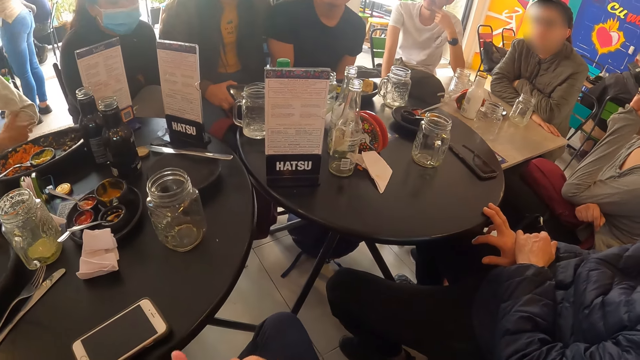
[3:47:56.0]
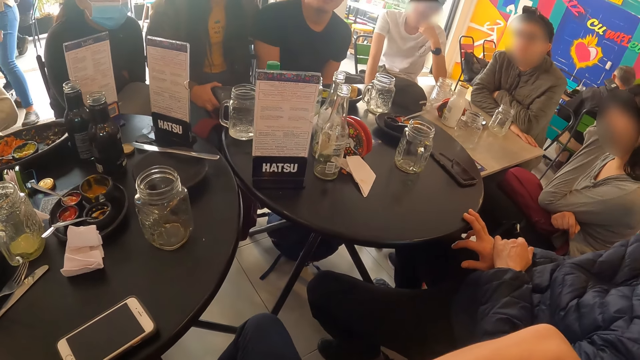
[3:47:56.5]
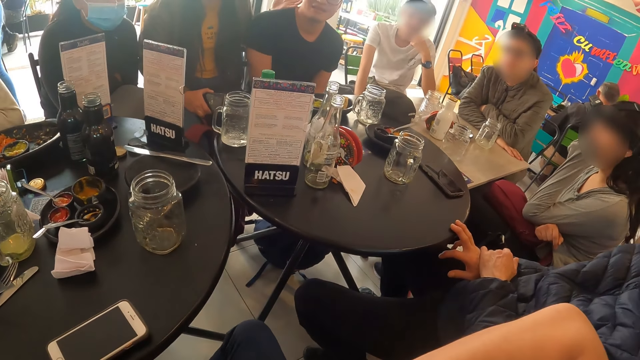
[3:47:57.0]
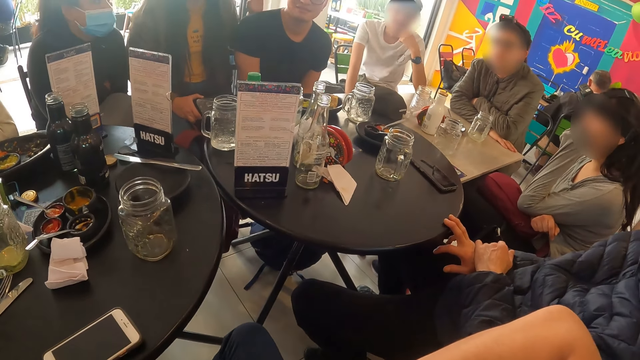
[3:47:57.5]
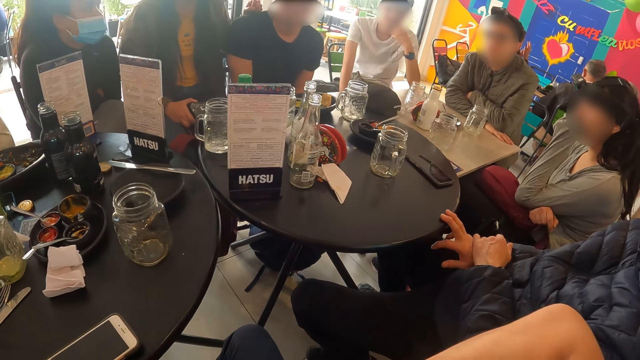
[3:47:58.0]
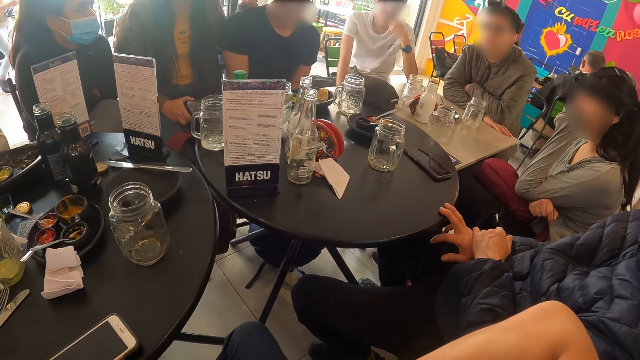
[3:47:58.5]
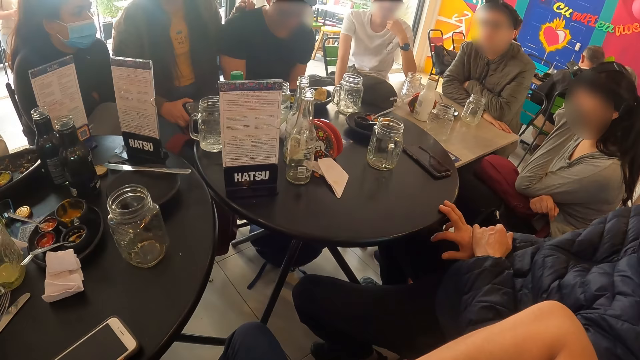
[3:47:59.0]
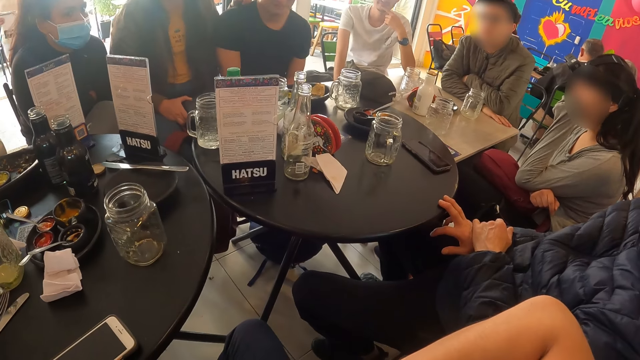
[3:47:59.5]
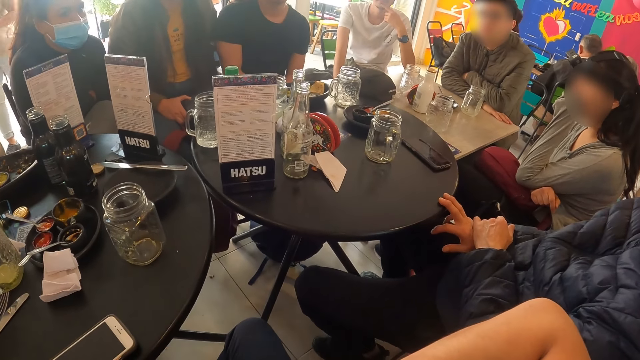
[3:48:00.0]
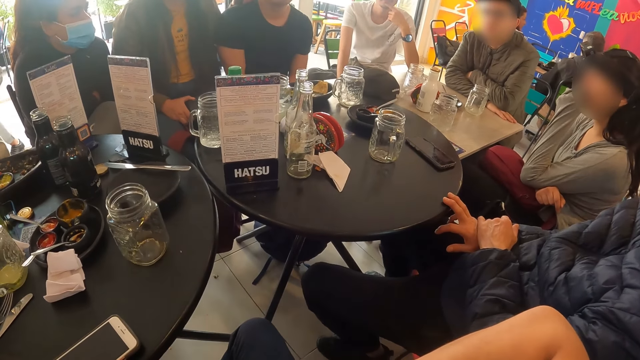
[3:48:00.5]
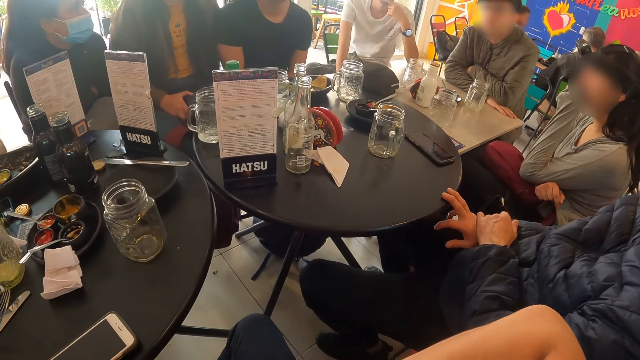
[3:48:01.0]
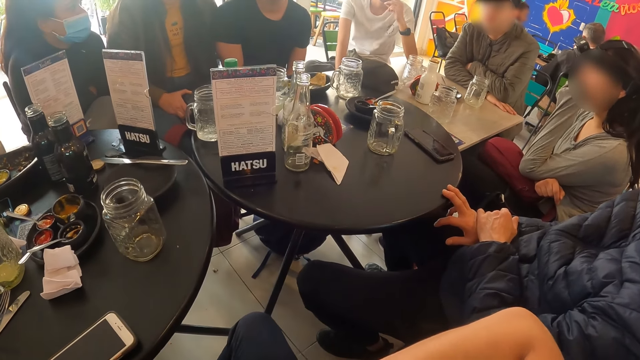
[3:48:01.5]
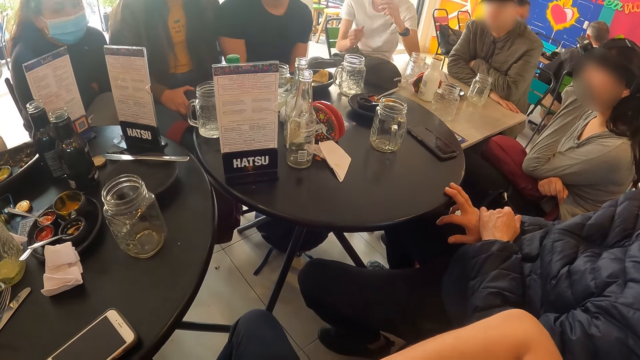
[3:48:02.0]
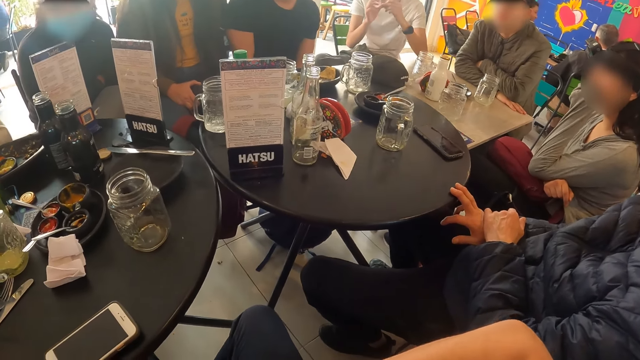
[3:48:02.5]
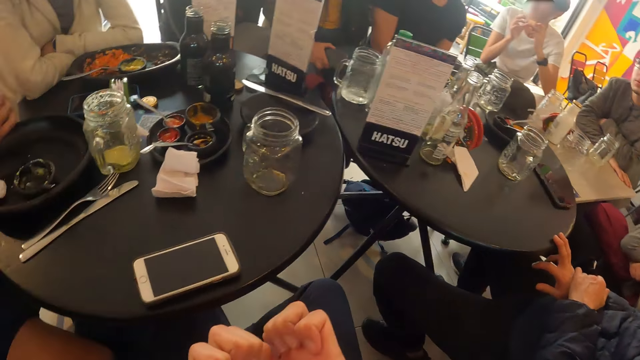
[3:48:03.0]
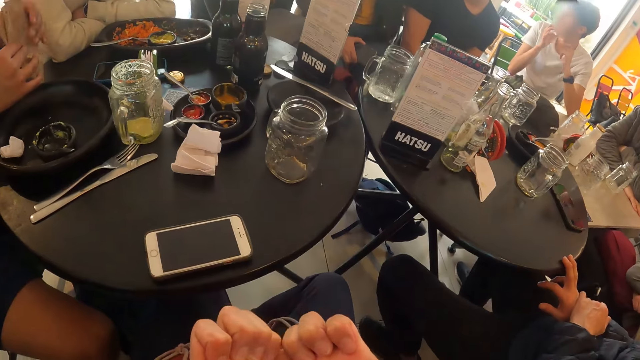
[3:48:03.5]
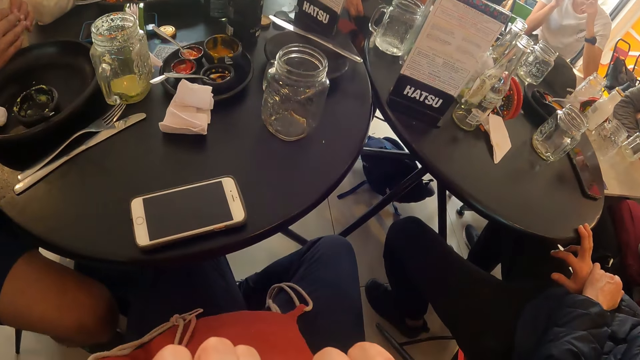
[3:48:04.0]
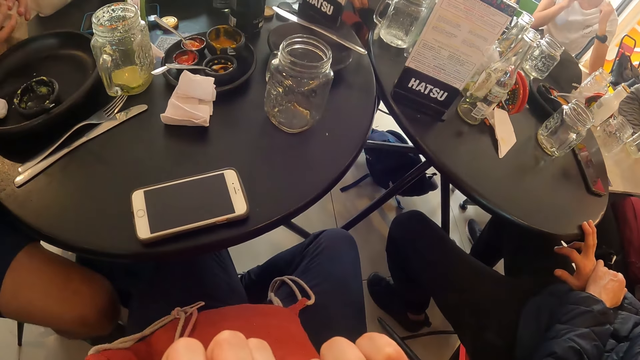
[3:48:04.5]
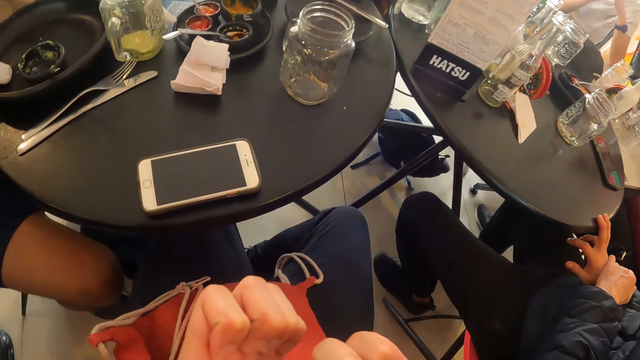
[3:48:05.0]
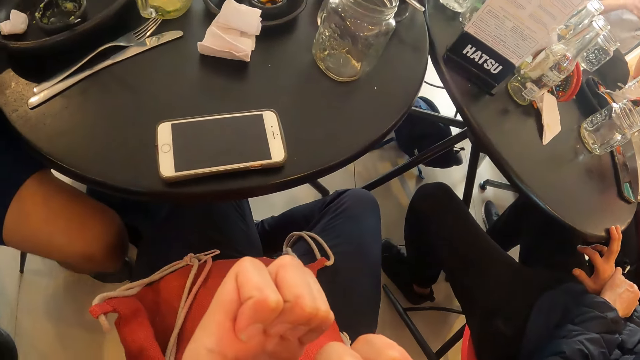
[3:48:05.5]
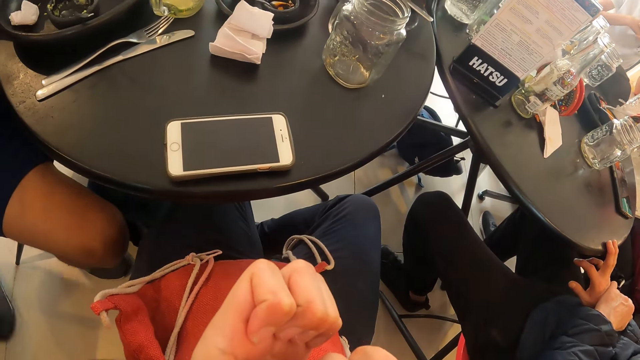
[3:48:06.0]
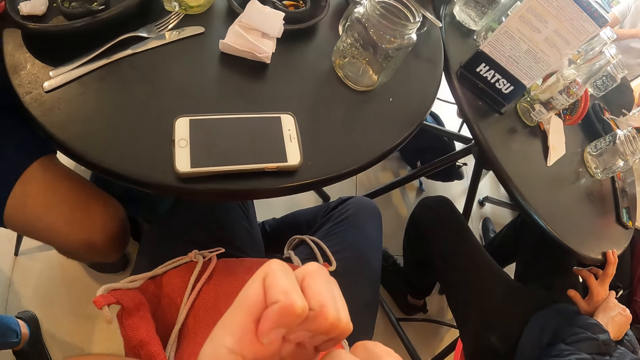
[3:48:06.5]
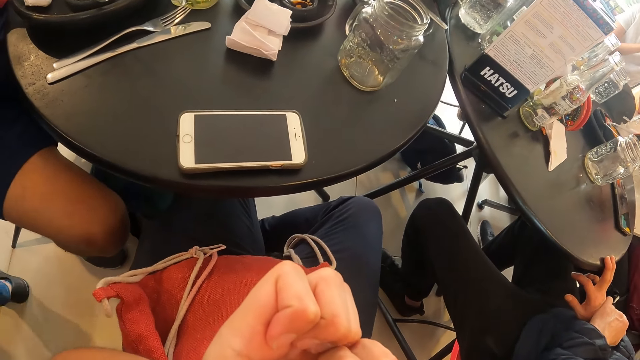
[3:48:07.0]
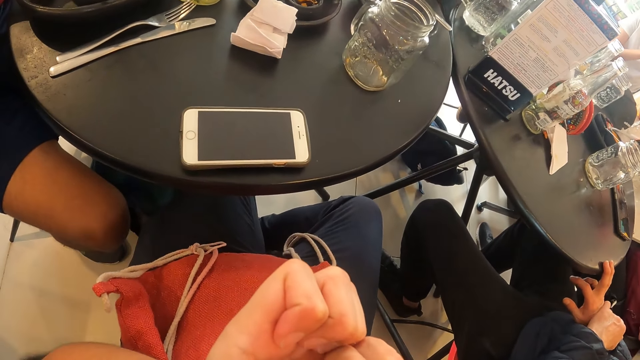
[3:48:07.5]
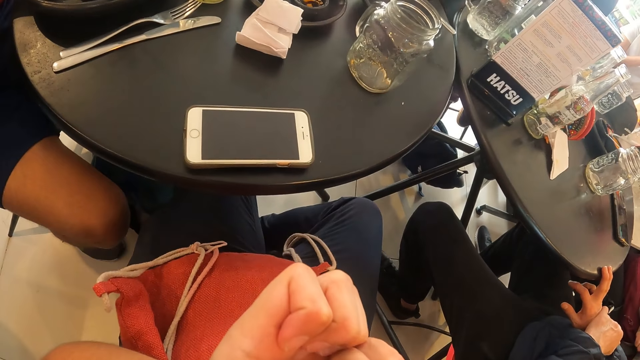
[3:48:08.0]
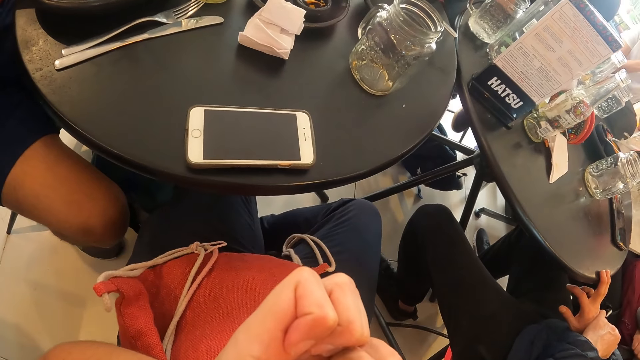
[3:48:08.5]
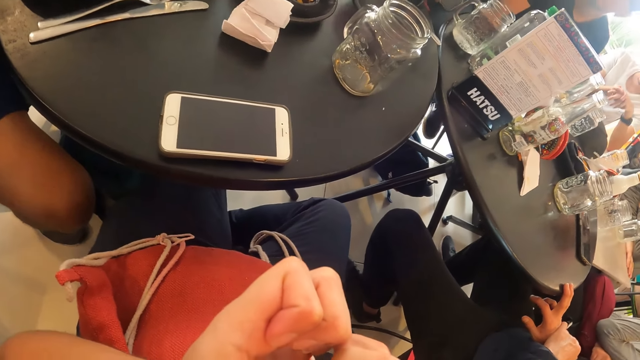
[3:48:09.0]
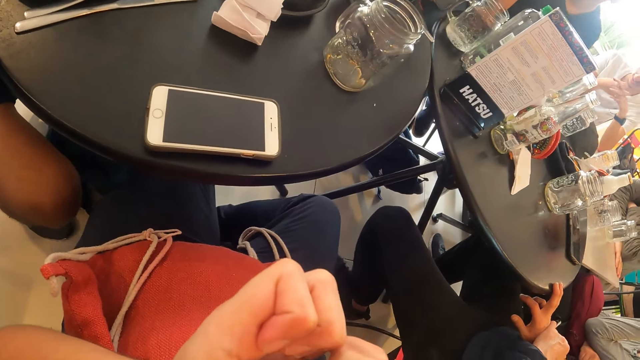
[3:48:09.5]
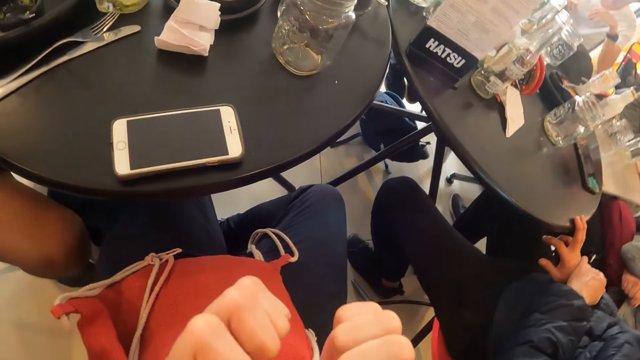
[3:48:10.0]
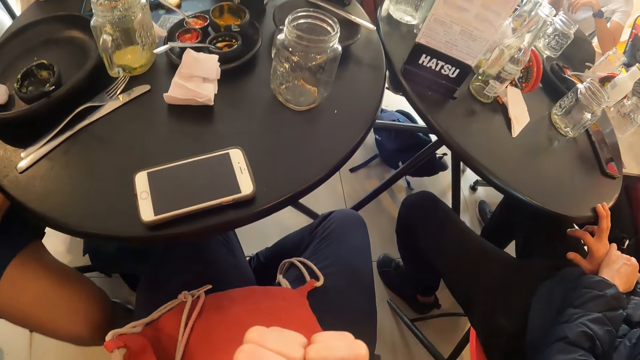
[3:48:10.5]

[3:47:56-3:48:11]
The camera wearer looks at the table. They look at the hand.

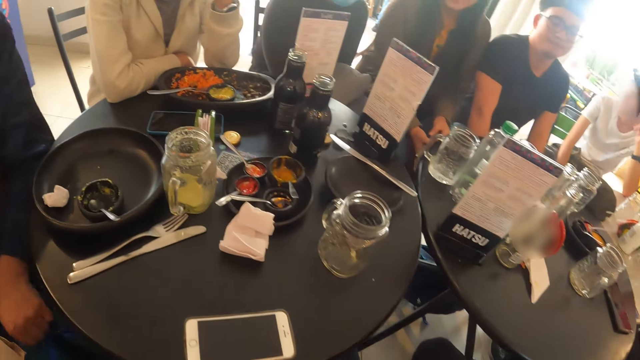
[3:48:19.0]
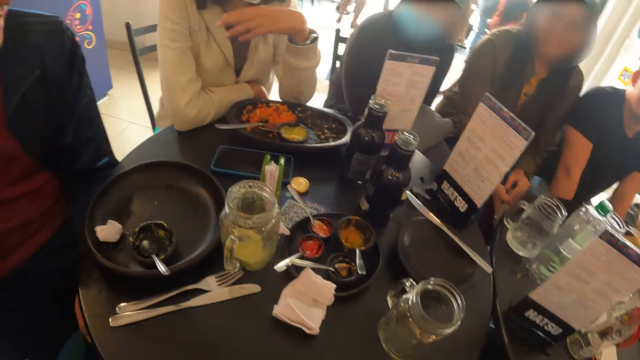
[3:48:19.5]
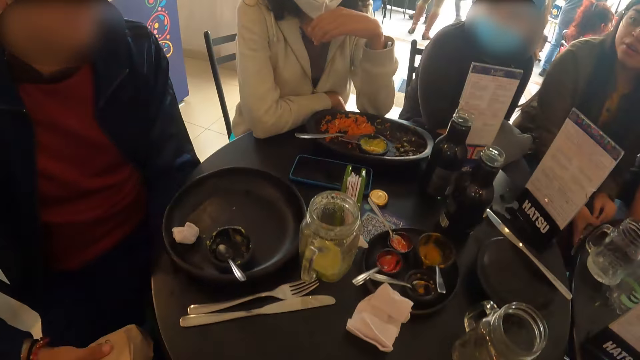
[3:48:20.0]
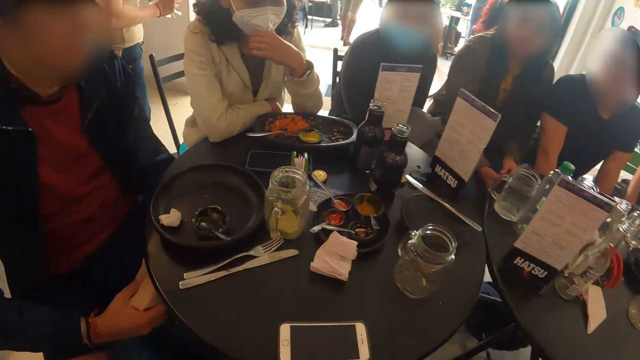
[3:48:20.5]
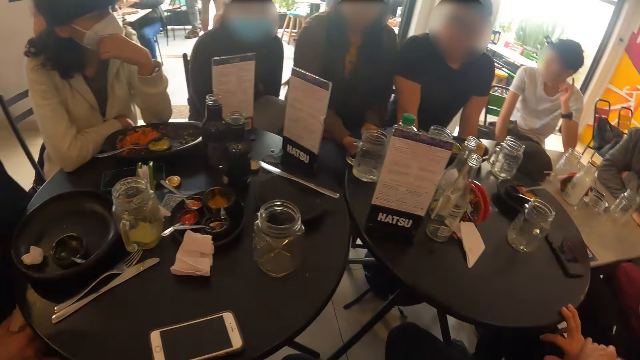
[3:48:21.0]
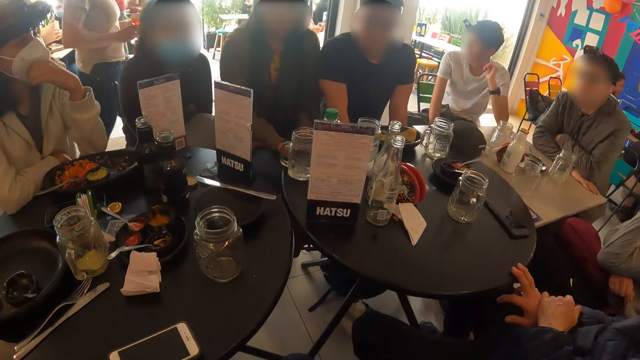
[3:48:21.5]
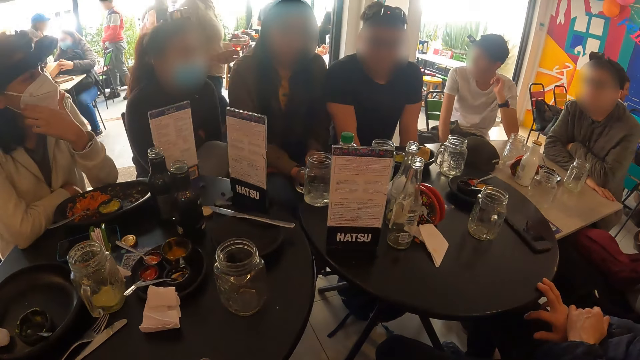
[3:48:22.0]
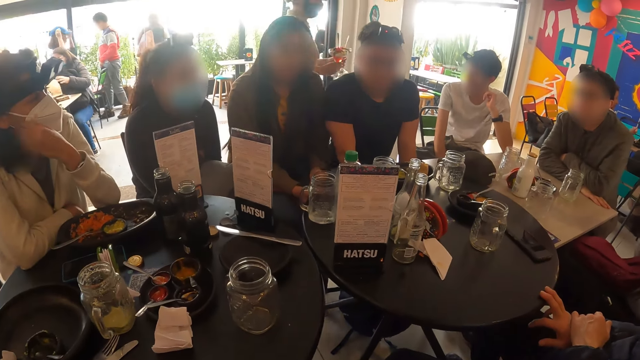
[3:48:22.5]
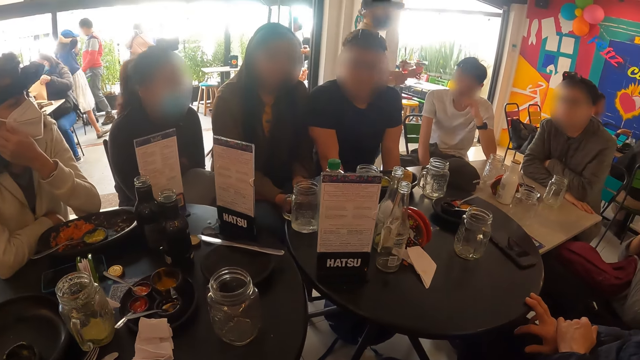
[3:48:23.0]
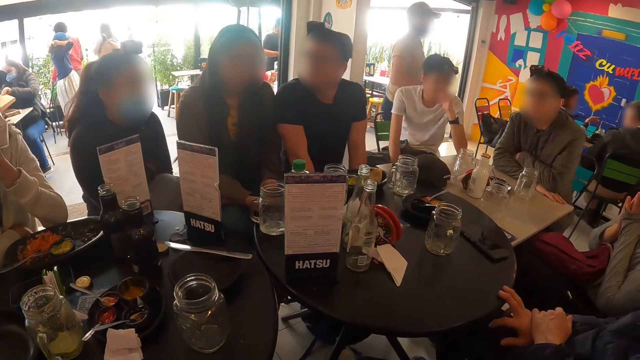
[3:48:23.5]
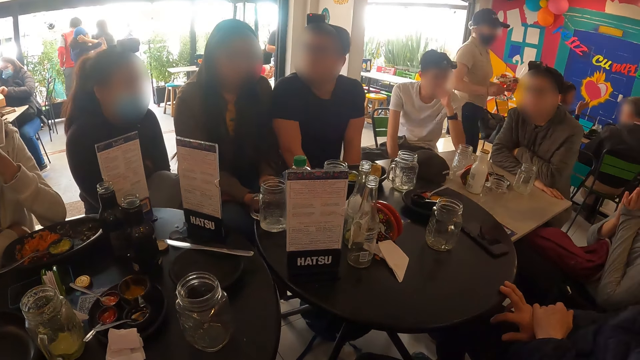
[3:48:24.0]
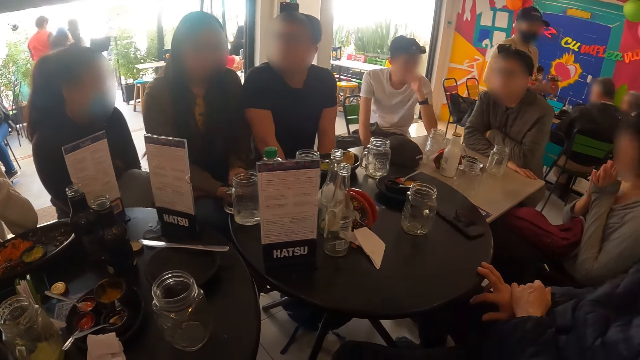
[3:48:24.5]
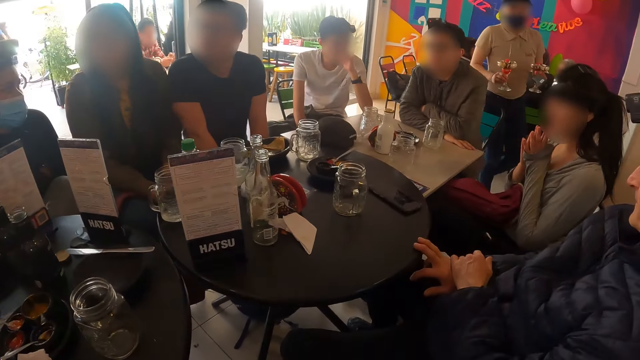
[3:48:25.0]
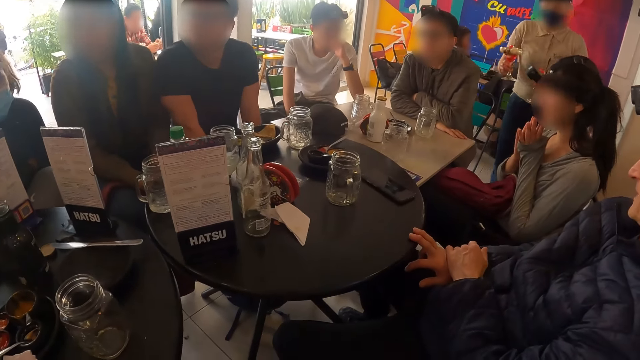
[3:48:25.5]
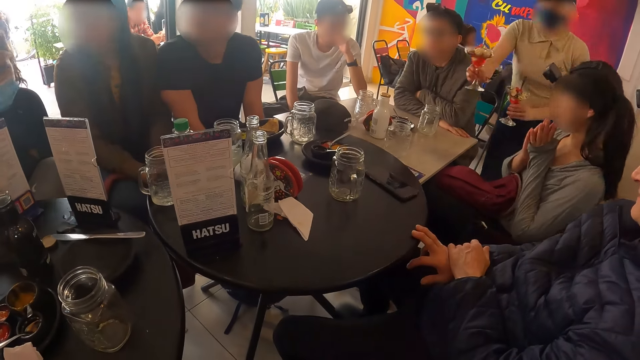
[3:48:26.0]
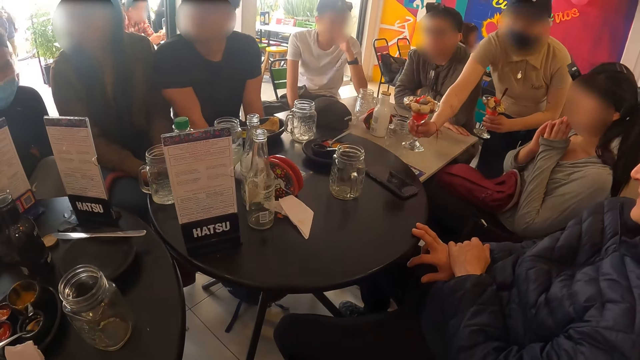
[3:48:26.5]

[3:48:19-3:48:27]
The camera wearer looks at the table.
